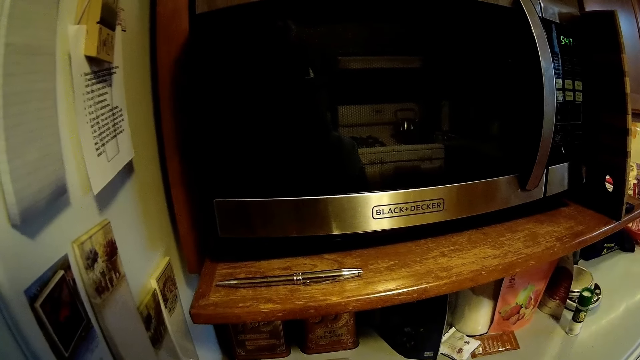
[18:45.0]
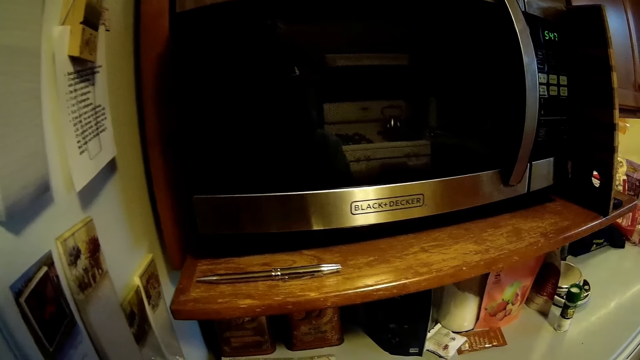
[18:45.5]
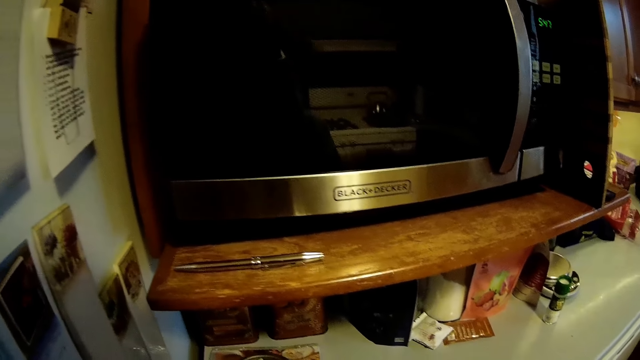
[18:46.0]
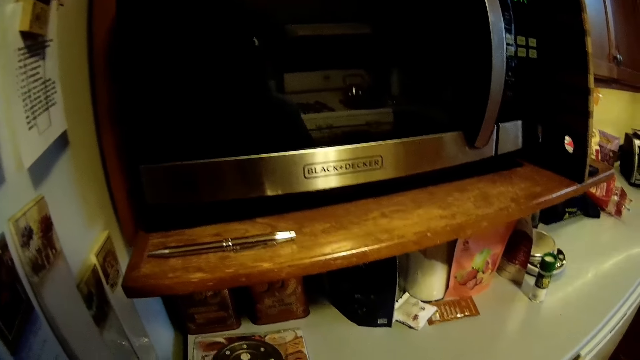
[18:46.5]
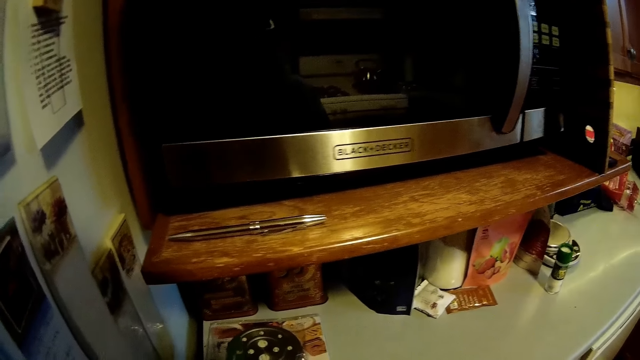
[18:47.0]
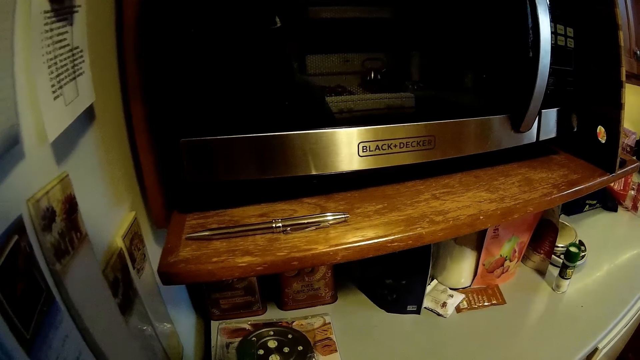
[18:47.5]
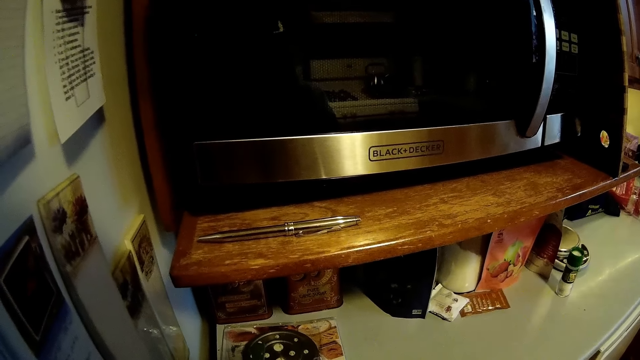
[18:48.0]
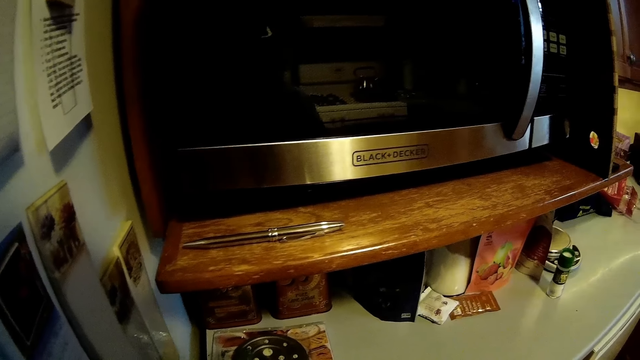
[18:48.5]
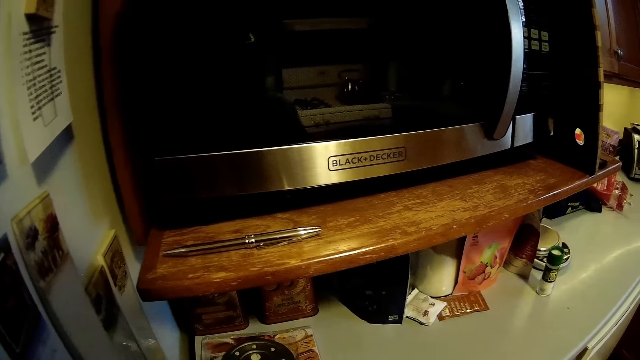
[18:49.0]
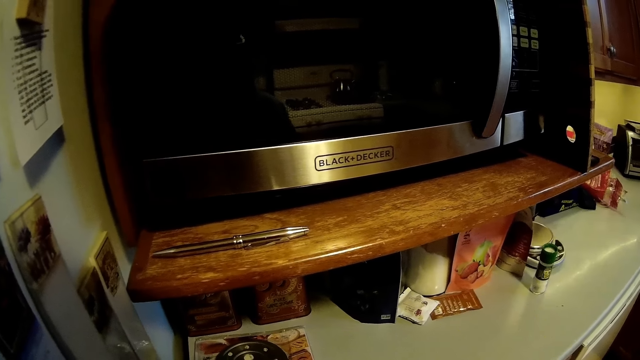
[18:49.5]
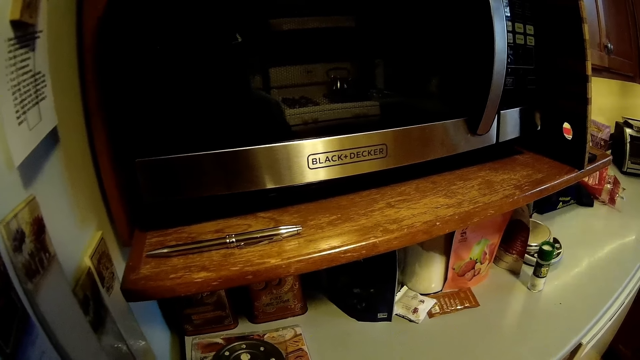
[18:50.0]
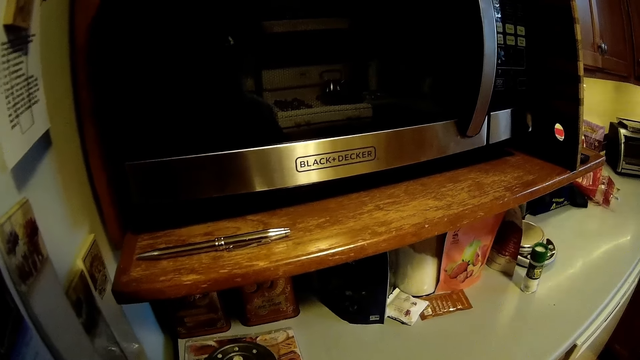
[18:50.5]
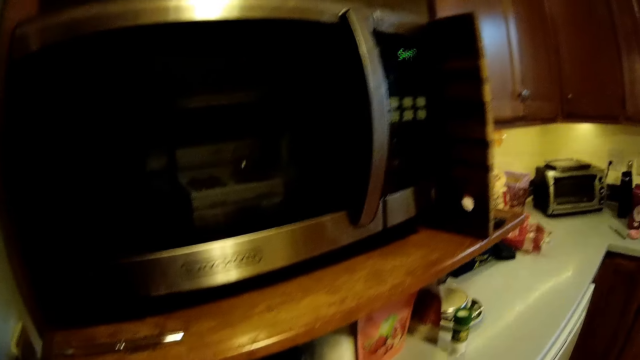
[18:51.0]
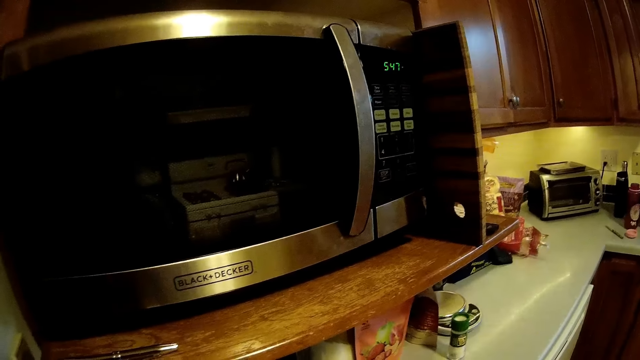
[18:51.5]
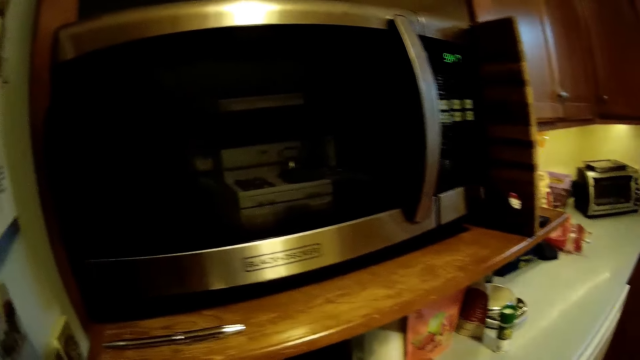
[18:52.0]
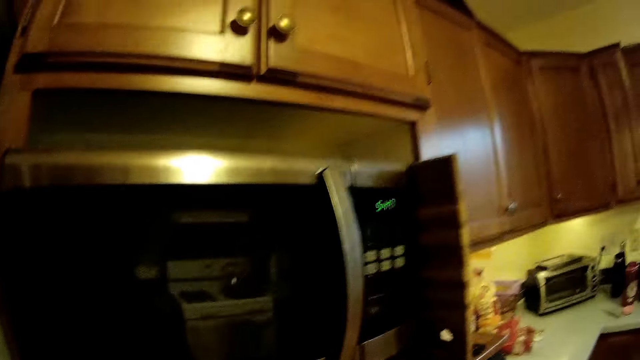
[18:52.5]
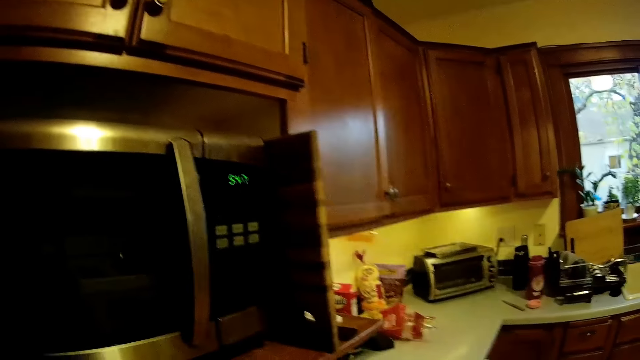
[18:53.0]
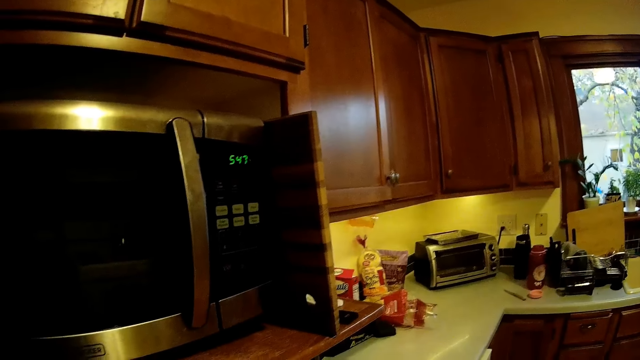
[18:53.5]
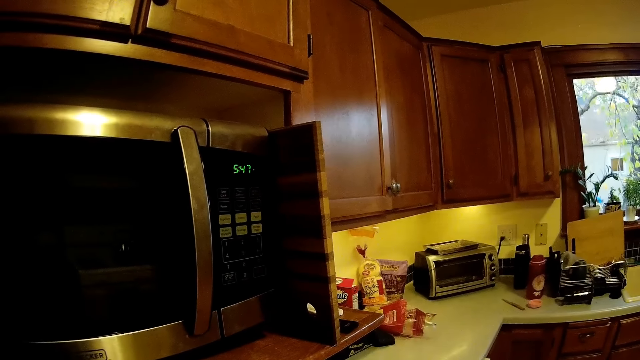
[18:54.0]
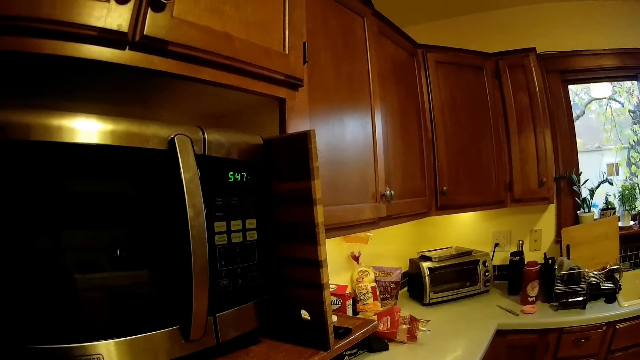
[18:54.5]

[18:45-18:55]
The camera wearer stares round in the kitchen.

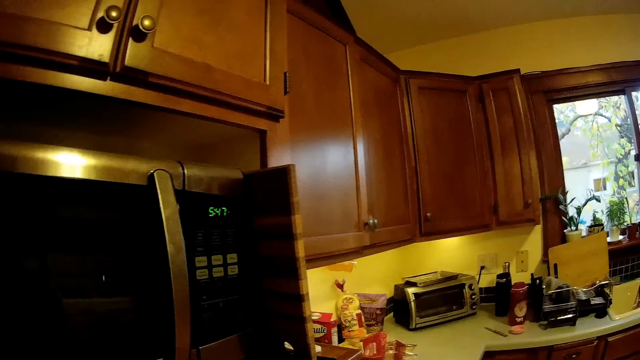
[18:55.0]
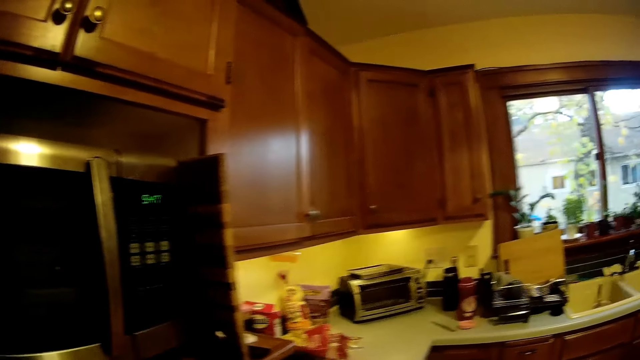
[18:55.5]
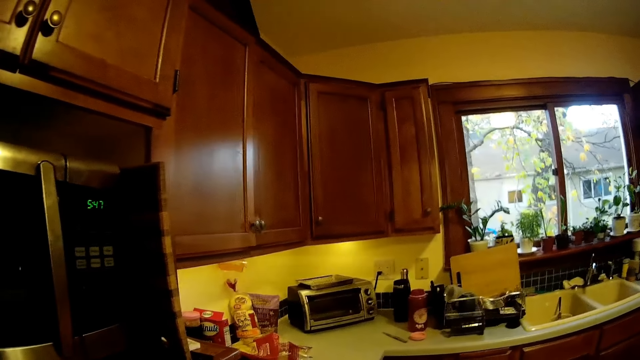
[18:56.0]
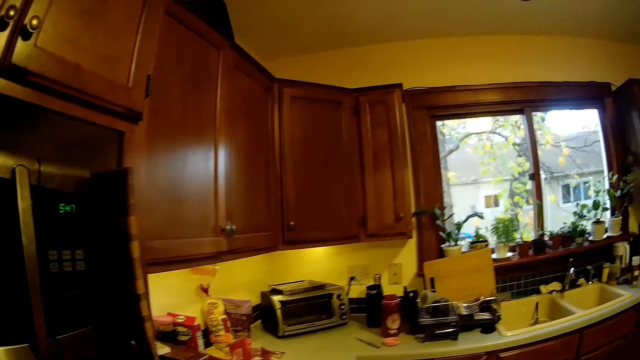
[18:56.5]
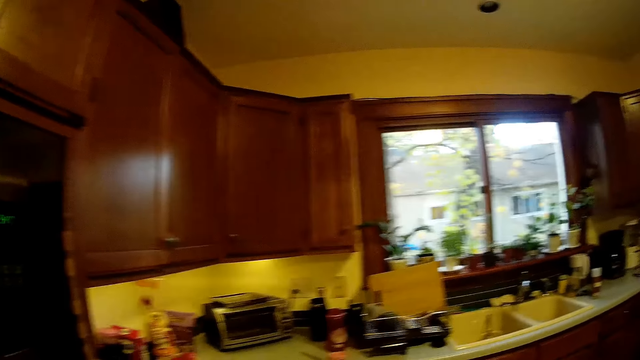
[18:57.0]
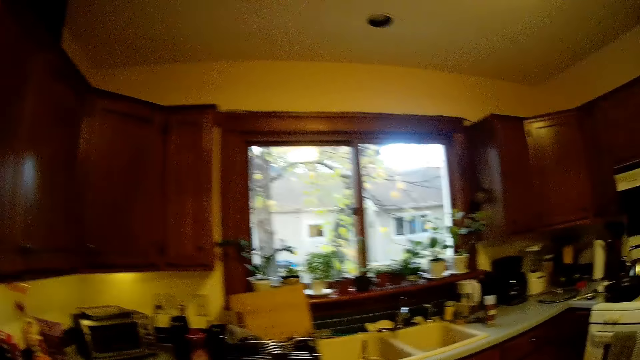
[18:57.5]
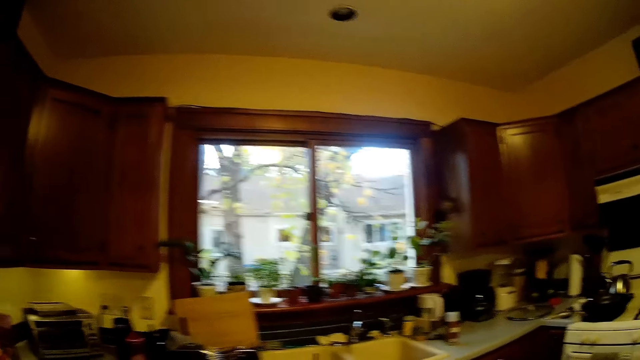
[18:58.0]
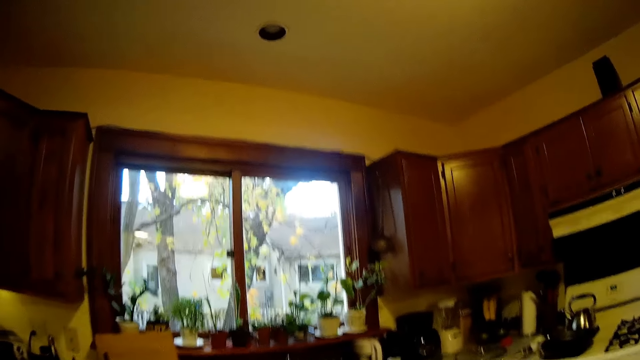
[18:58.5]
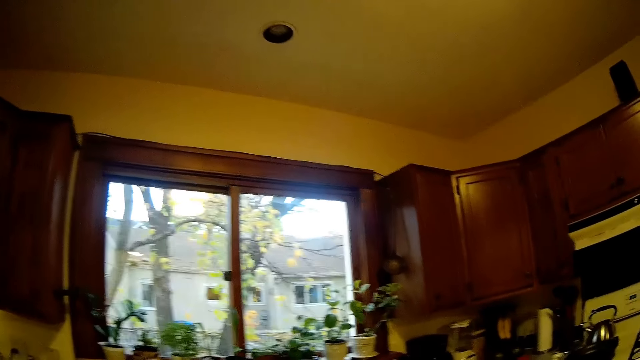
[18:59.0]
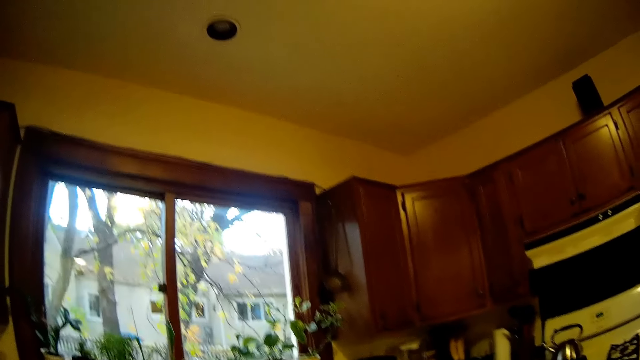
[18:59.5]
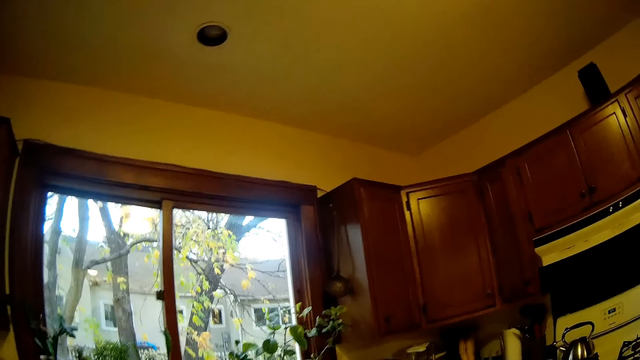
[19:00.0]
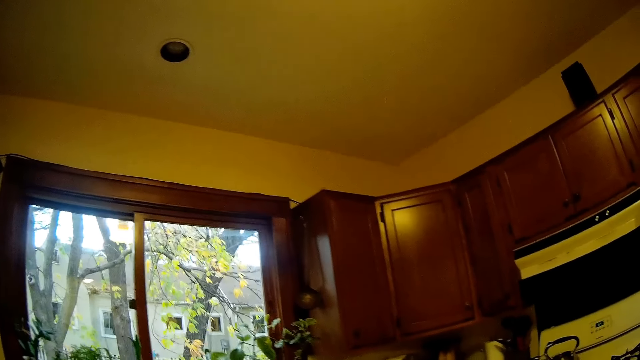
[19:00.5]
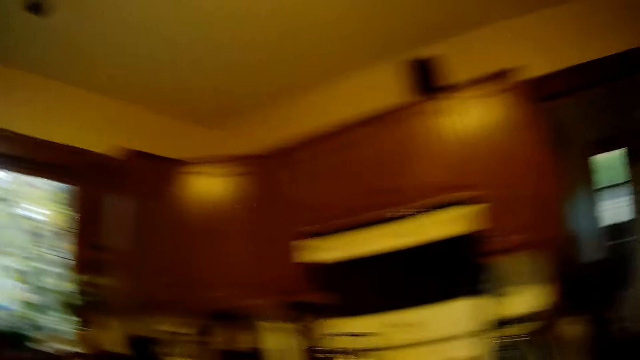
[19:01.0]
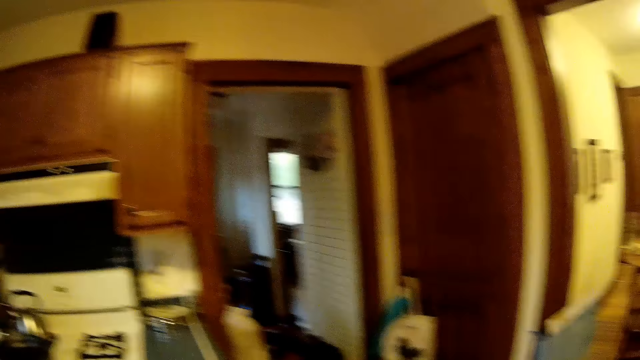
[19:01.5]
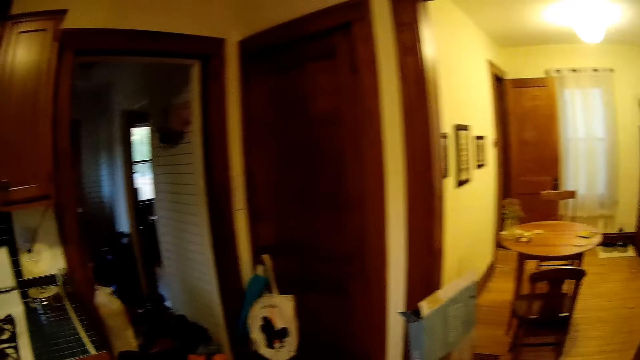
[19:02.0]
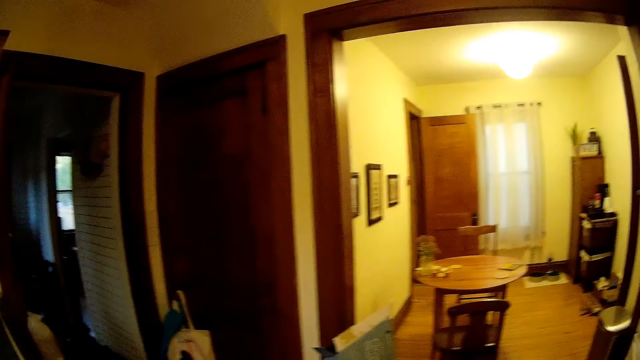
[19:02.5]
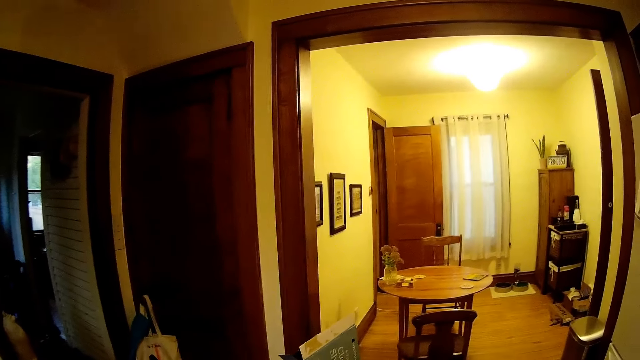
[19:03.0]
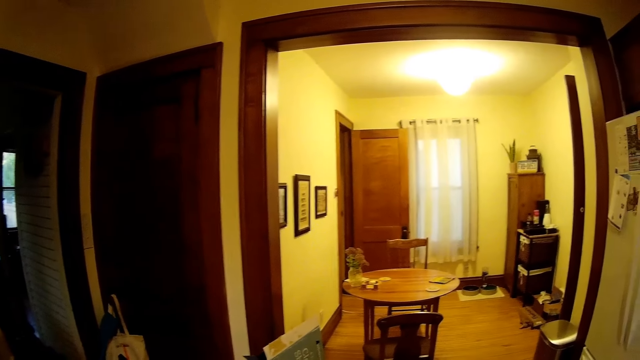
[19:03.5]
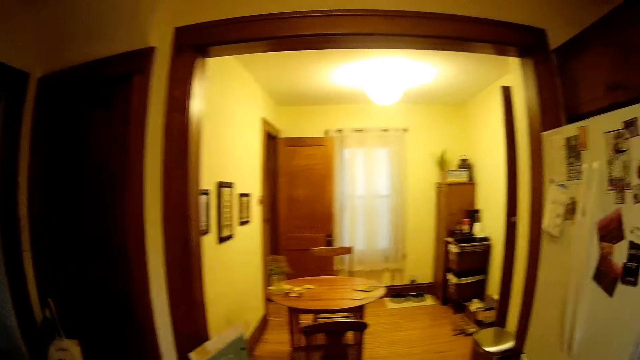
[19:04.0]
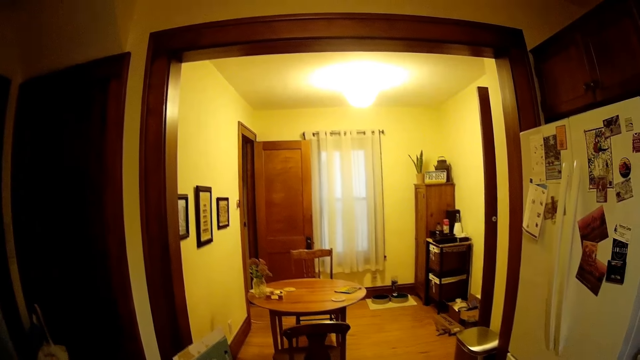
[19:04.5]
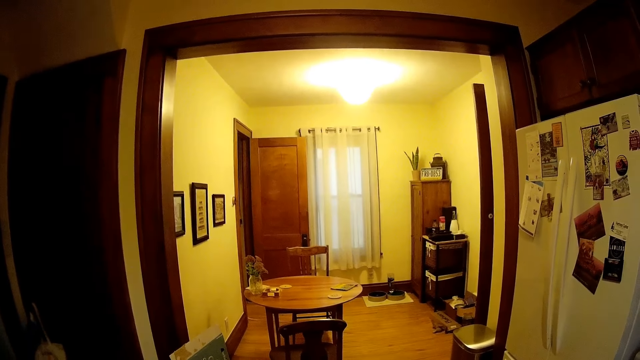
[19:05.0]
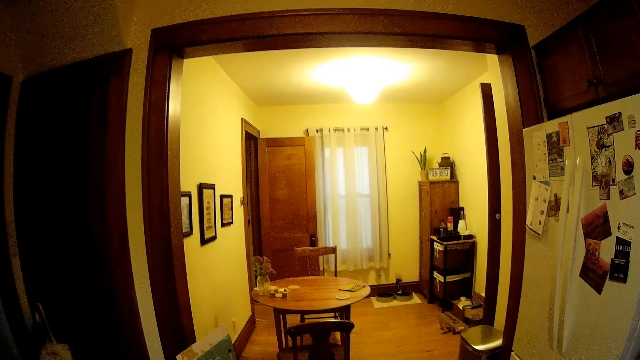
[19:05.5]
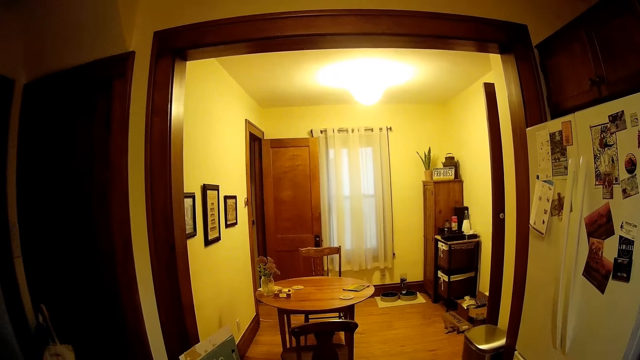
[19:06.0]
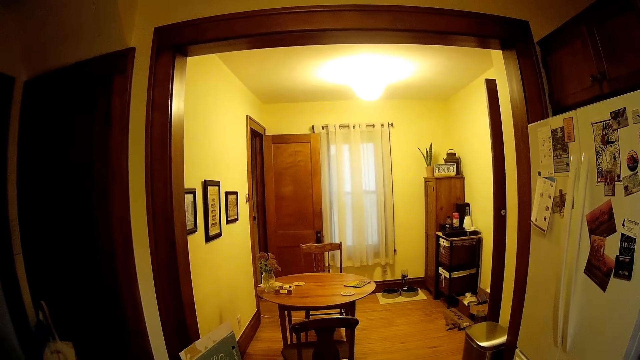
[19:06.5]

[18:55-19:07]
The camera wearer walks in the kitchen. They stare round in the kitchen.
